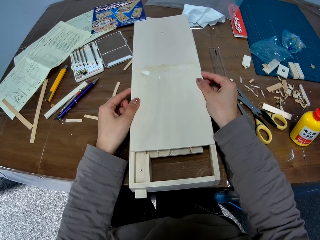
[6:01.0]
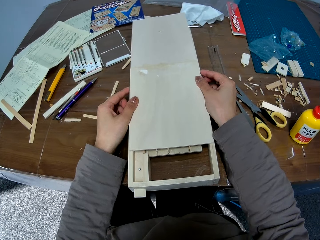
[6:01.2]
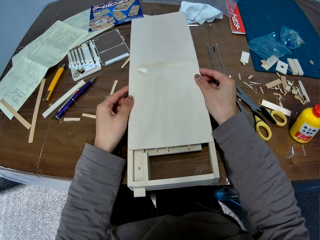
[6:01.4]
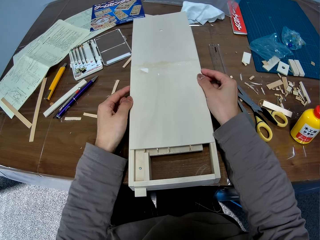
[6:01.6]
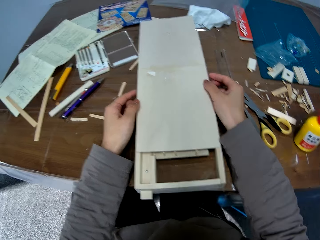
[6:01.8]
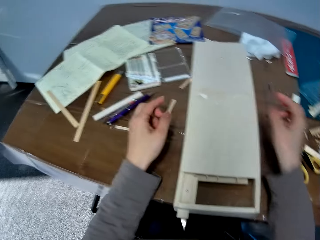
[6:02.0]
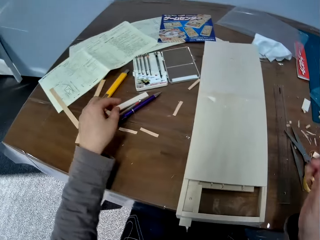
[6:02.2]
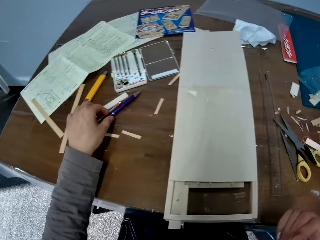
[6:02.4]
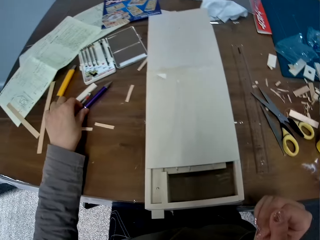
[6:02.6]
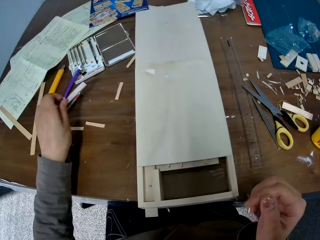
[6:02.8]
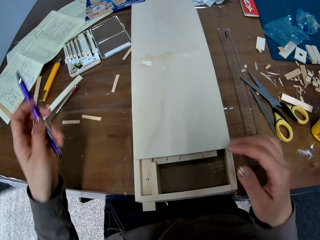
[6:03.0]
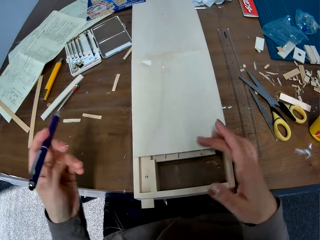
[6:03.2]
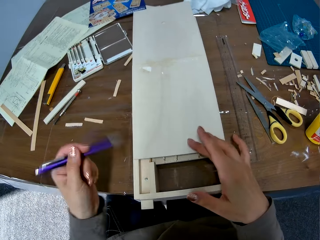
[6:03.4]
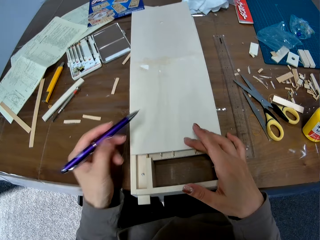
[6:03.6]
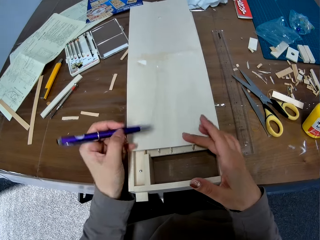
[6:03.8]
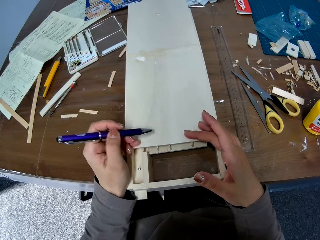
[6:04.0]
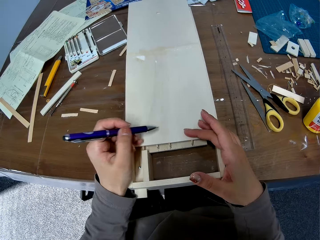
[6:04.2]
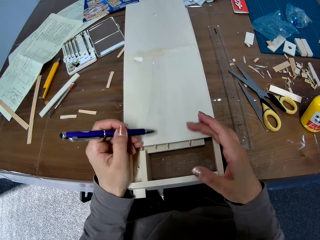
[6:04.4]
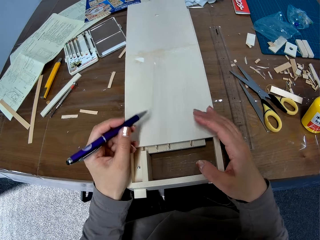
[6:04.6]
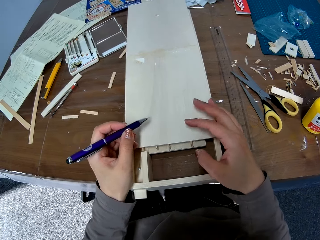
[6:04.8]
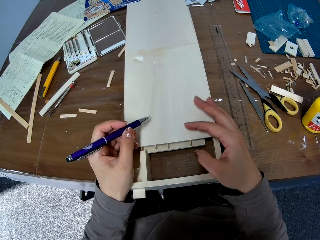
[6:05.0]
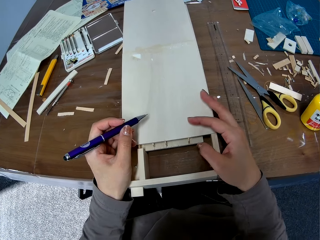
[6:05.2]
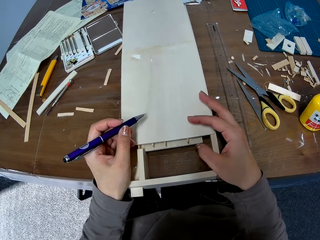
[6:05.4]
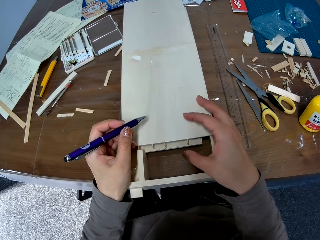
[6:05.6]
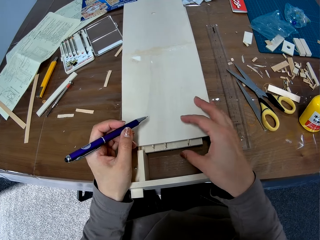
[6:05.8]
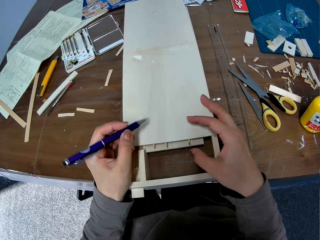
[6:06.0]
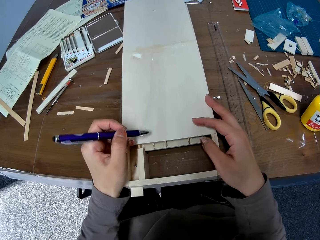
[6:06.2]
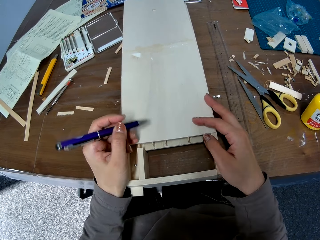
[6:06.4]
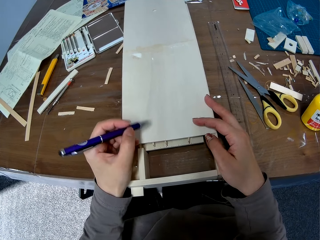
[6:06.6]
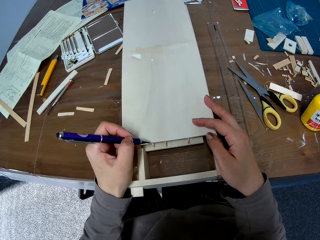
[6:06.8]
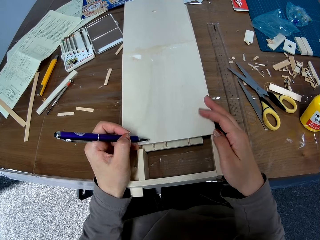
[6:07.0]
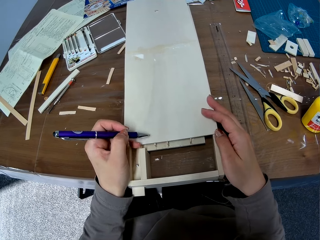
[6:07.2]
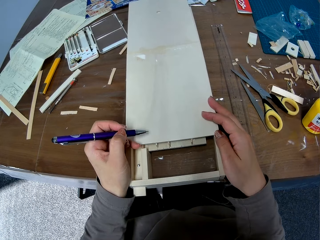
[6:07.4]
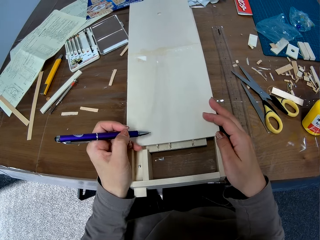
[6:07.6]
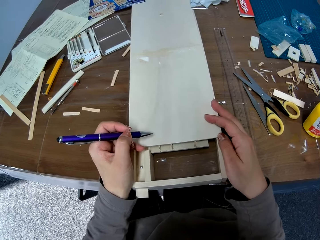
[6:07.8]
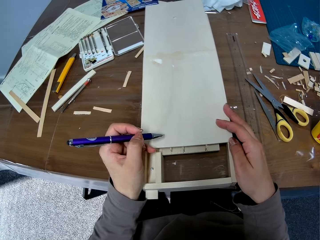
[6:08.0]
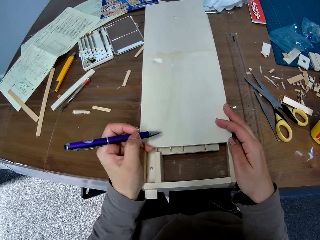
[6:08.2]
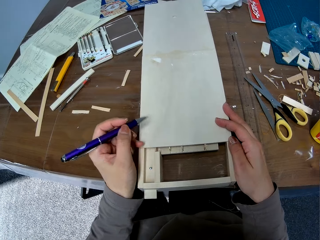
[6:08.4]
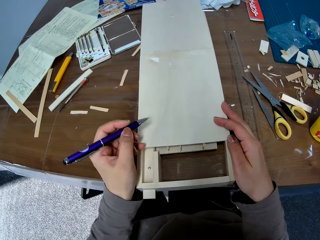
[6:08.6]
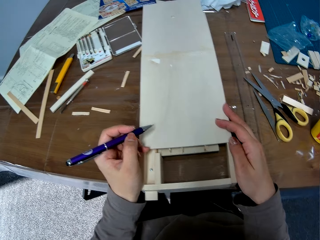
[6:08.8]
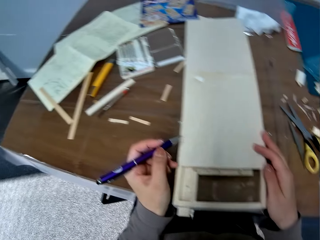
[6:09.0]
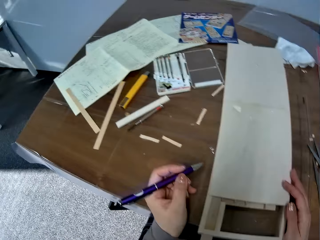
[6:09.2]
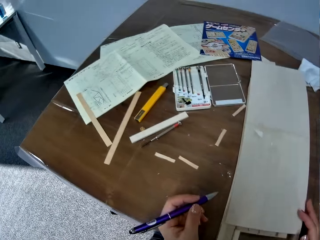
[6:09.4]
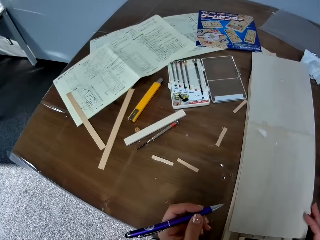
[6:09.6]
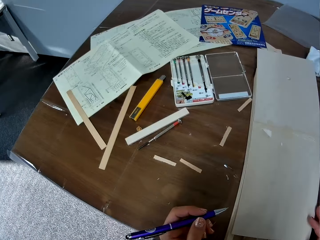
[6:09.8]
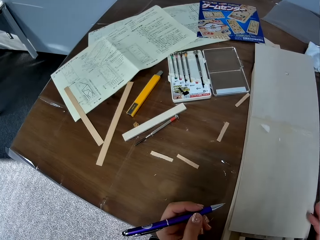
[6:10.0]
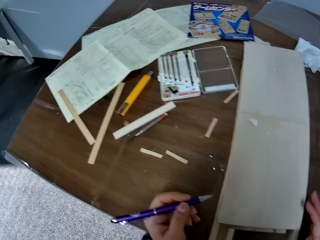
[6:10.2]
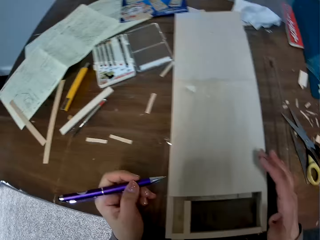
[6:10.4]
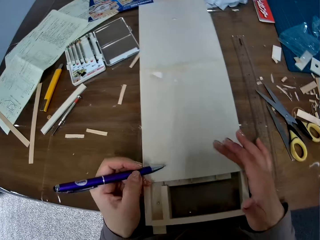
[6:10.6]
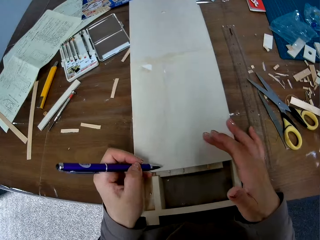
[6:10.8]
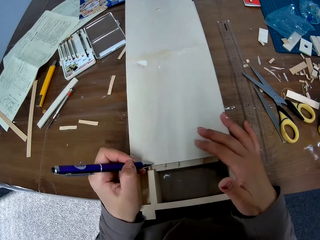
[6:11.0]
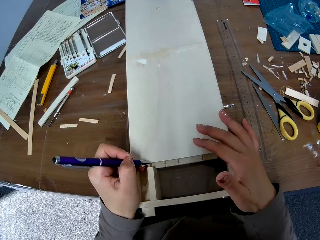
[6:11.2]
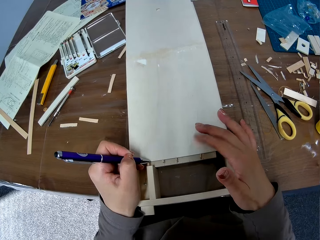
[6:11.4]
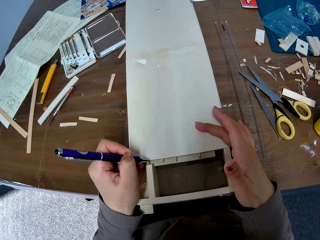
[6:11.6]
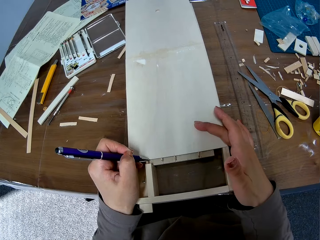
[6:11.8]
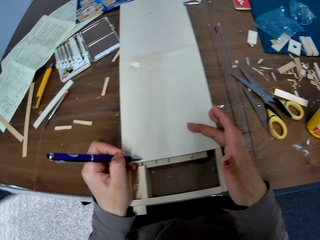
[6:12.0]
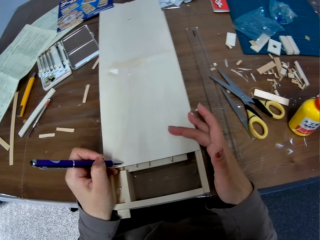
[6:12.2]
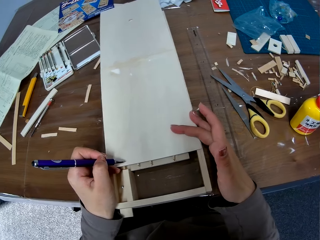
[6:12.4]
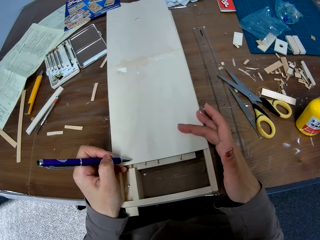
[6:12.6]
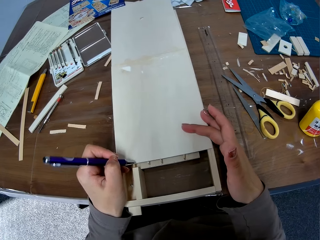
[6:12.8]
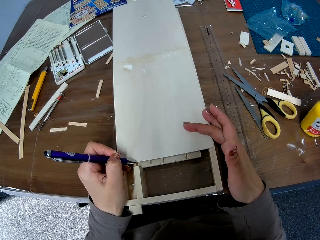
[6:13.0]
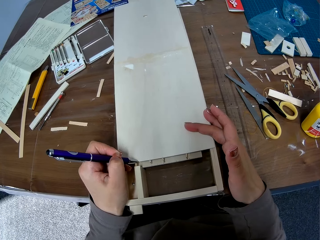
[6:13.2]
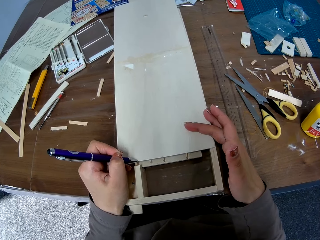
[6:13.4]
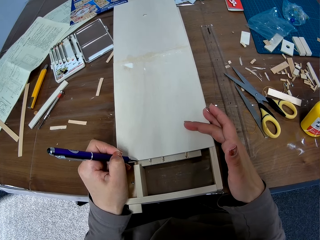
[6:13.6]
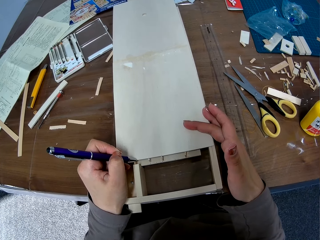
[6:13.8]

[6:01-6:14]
The camera wearer picks up a pen from the table with her left hand. She marks the pieces of wood with the pen. She looks at the cardboard.

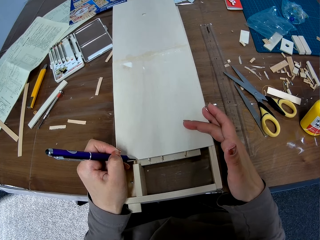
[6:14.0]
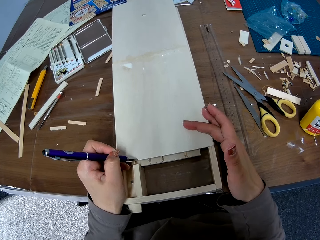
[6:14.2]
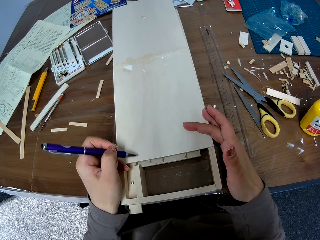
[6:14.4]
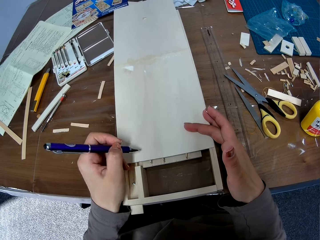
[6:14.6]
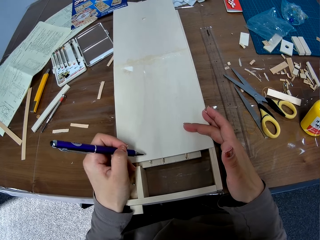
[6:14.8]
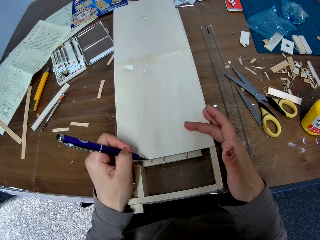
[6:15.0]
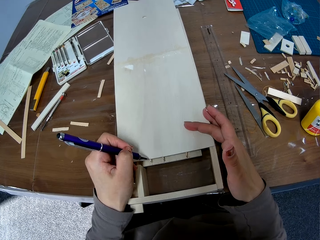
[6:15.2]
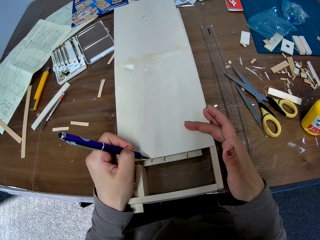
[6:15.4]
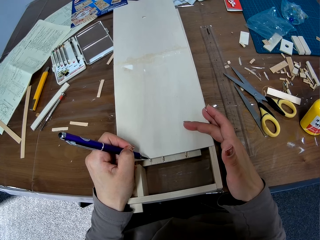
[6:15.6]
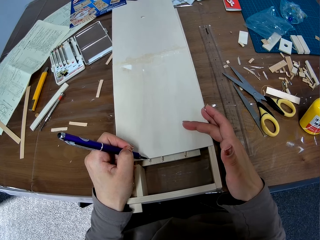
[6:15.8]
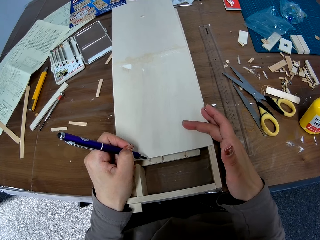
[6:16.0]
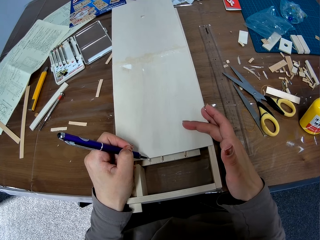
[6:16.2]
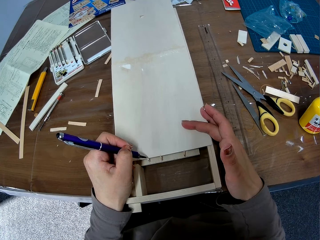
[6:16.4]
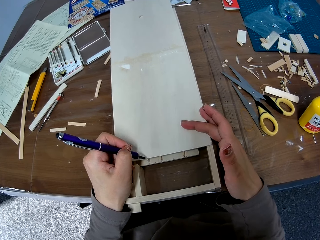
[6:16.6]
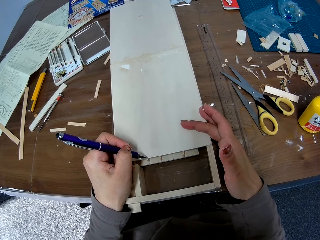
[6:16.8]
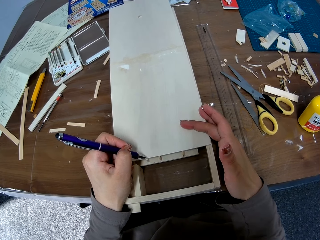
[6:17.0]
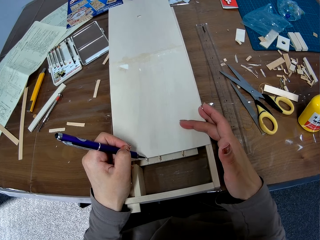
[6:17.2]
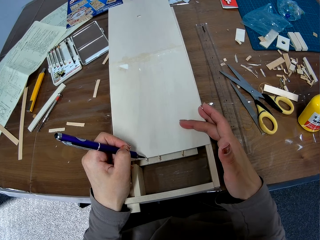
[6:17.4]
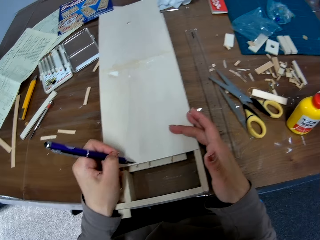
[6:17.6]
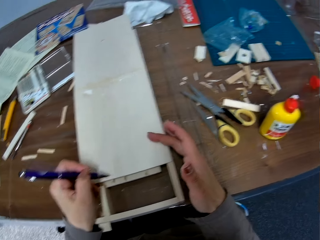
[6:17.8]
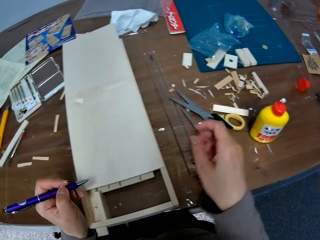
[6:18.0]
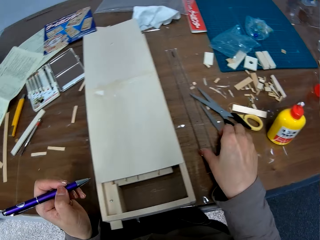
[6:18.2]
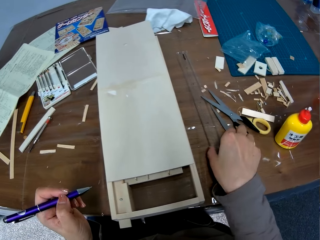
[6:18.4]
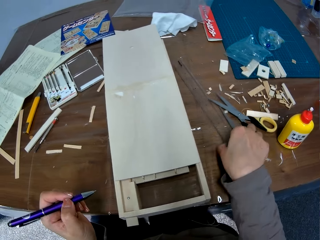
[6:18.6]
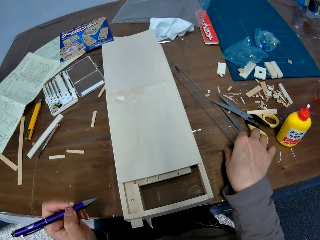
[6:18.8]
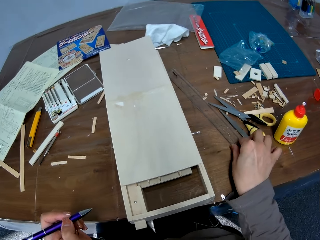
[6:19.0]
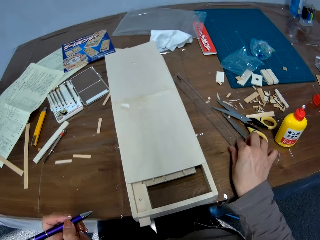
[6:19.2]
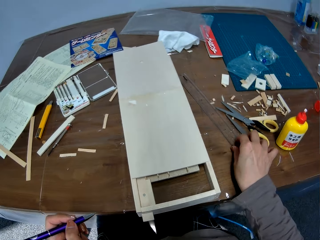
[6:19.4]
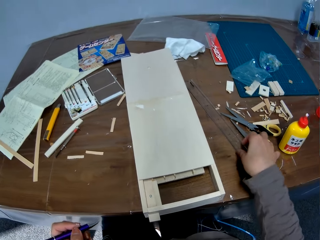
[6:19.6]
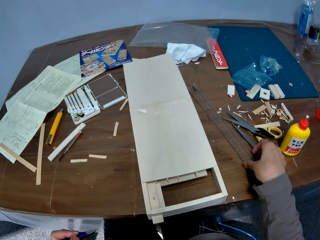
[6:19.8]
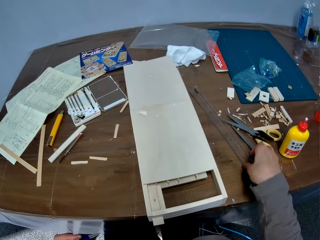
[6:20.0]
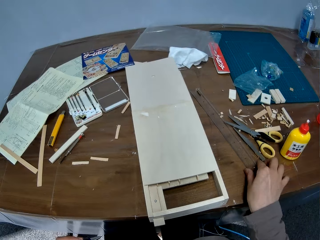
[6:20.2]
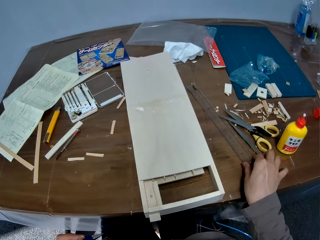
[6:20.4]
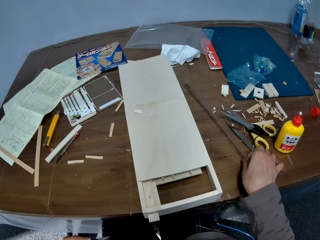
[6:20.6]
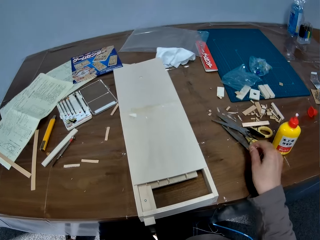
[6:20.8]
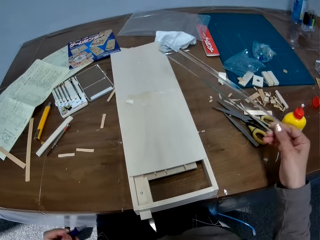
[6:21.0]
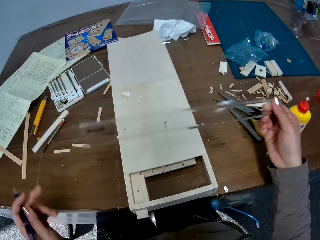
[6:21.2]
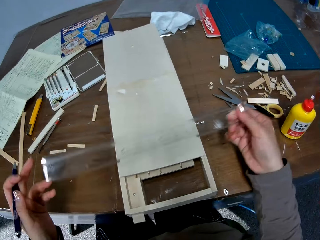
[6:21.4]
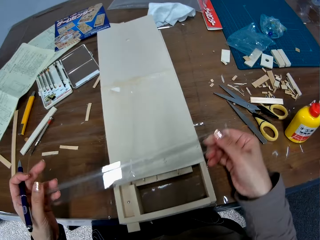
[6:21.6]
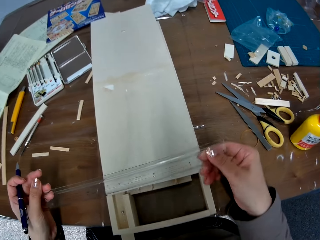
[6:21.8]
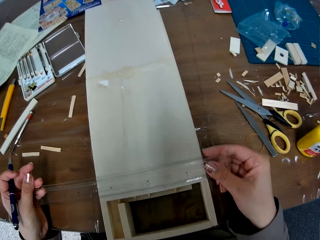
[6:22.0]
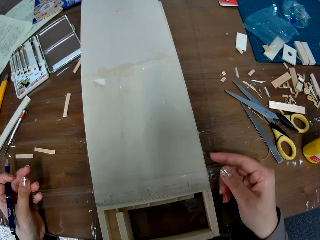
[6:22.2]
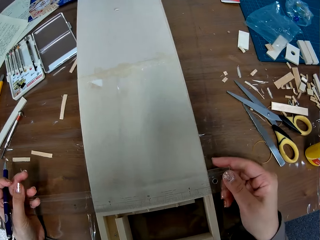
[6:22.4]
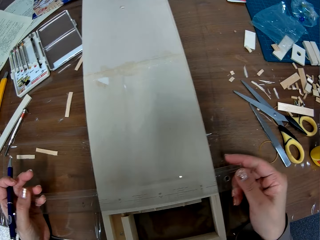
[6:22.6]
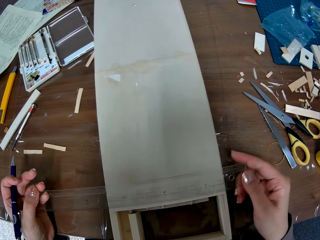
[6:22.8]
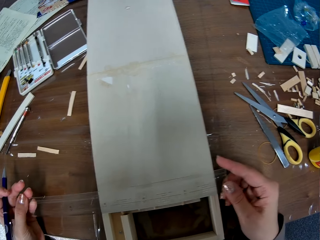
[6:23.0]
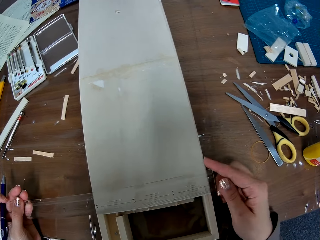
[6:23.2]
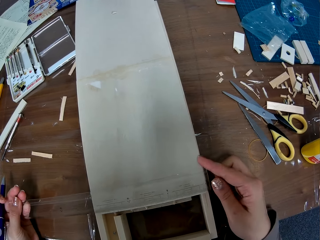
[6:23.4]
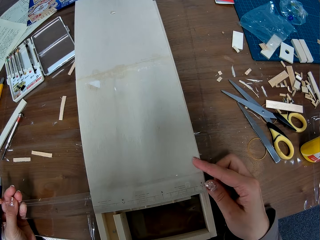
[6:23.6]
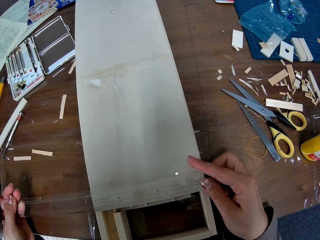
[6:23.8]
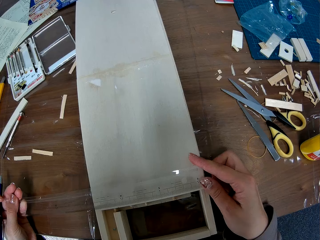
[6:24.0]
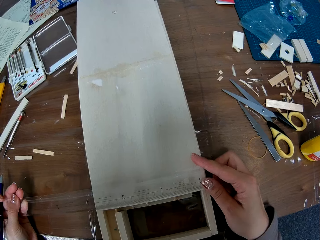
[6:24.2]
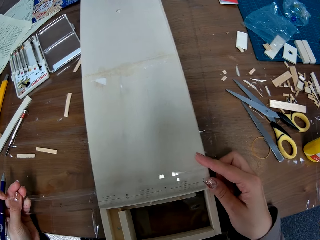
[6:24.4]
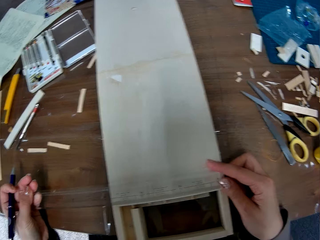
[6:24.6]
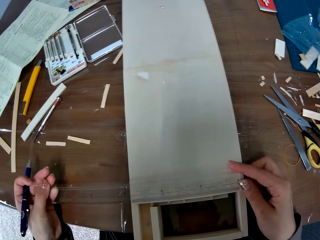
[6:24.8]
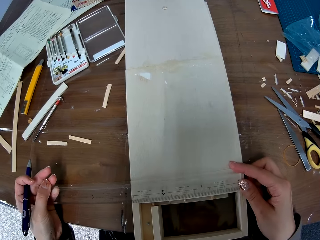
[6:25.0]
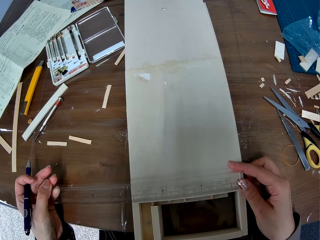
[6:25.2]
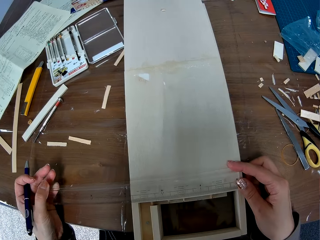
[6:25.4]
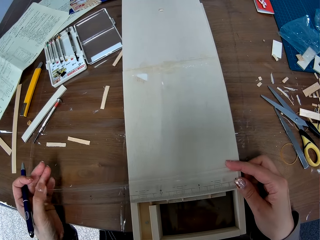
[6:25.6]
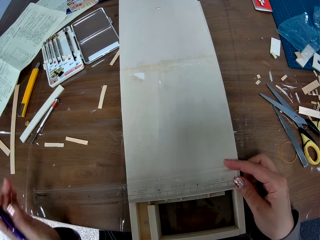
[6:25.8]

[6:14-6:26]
The camera wearer picks up a ruler from the table with her right hand. She places the ruler on the piece of wood.
